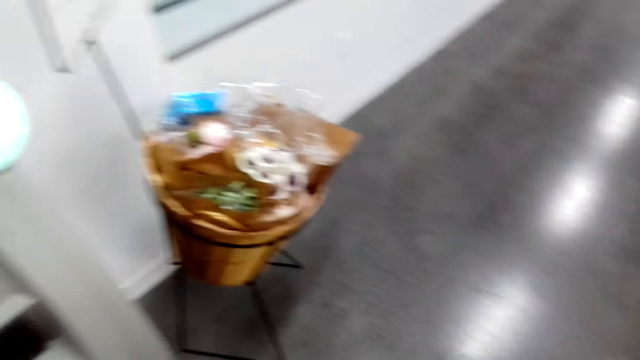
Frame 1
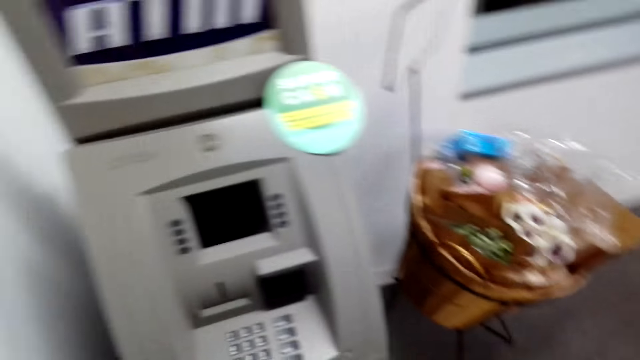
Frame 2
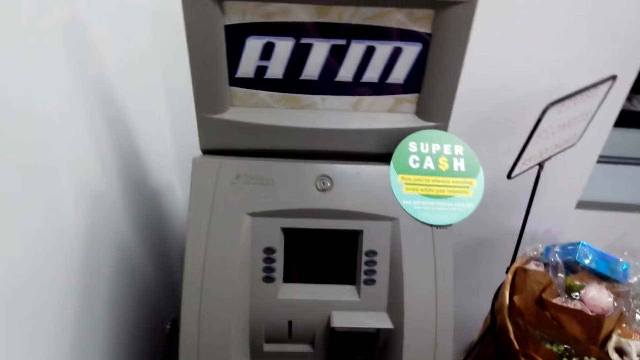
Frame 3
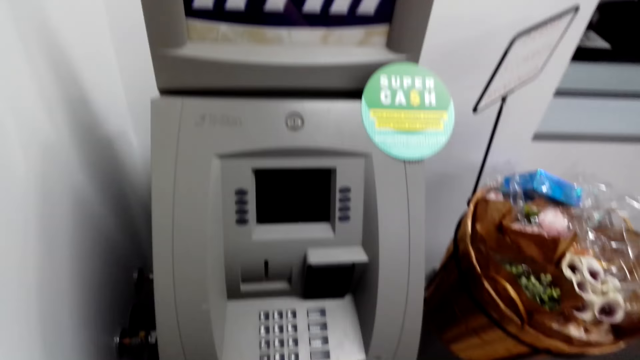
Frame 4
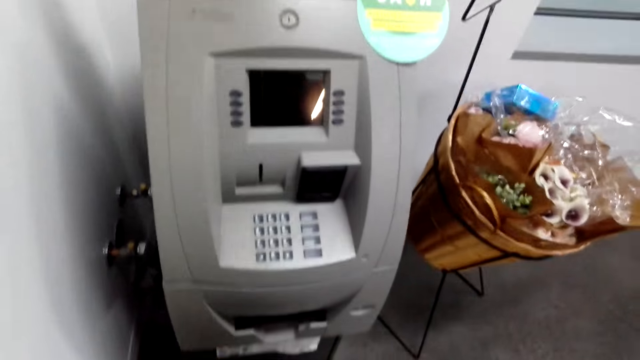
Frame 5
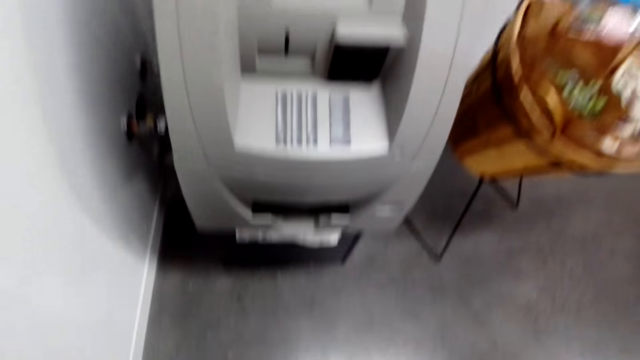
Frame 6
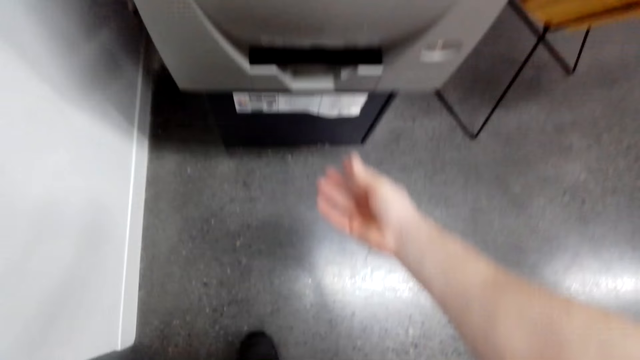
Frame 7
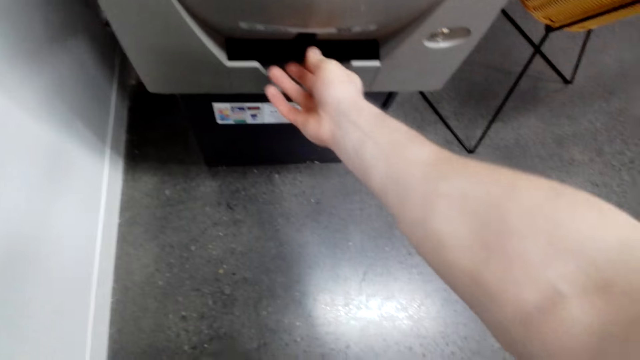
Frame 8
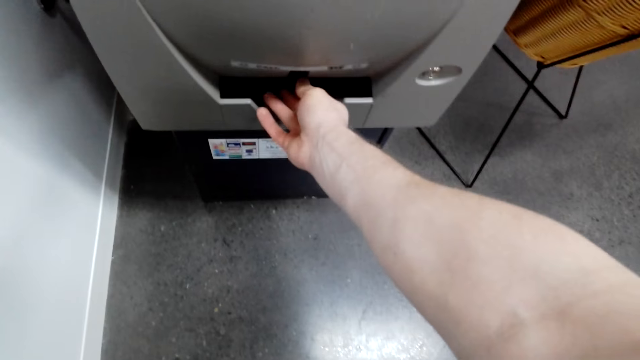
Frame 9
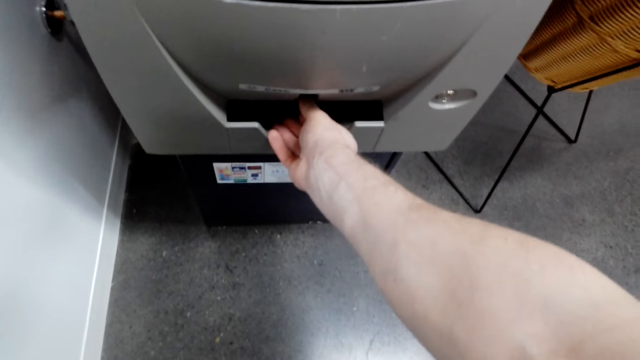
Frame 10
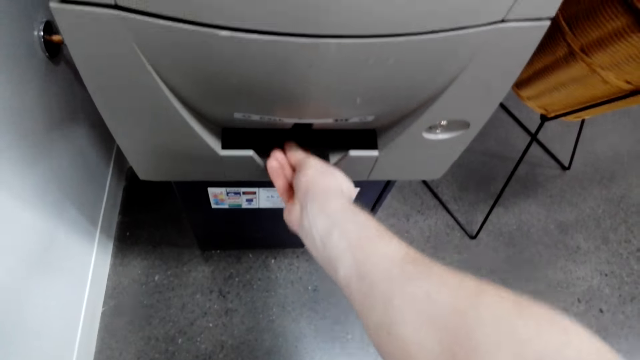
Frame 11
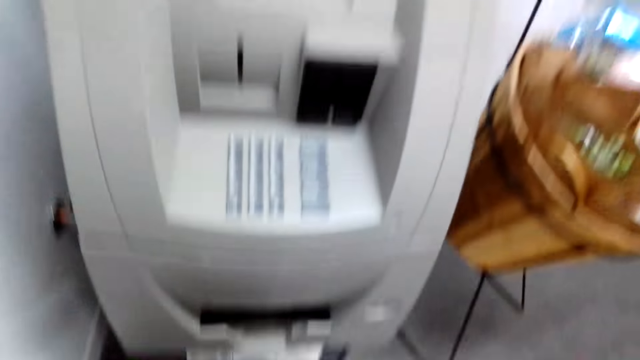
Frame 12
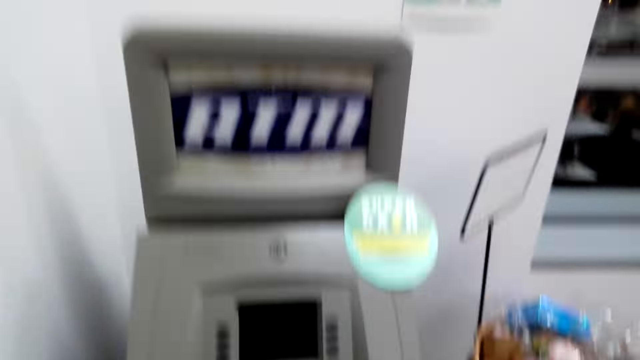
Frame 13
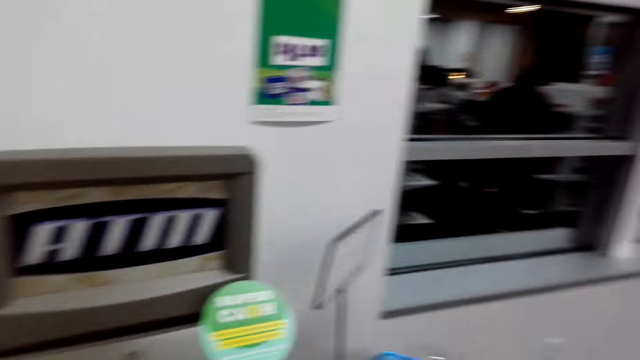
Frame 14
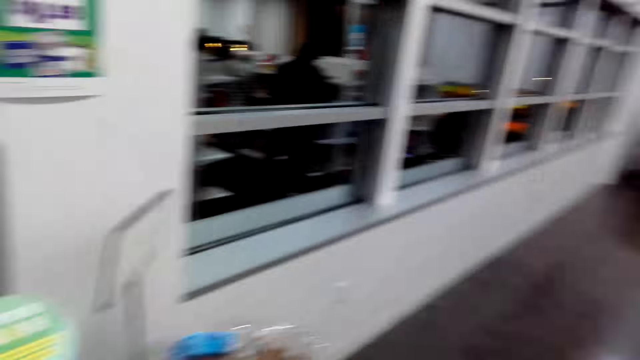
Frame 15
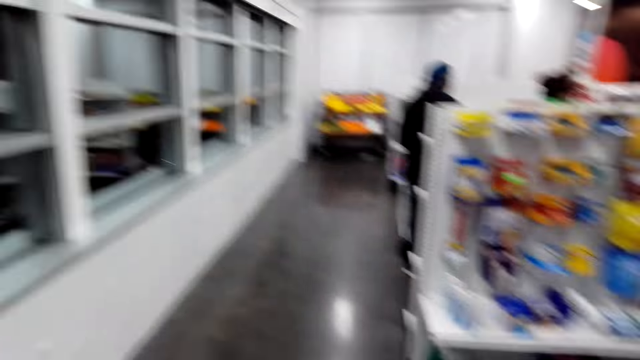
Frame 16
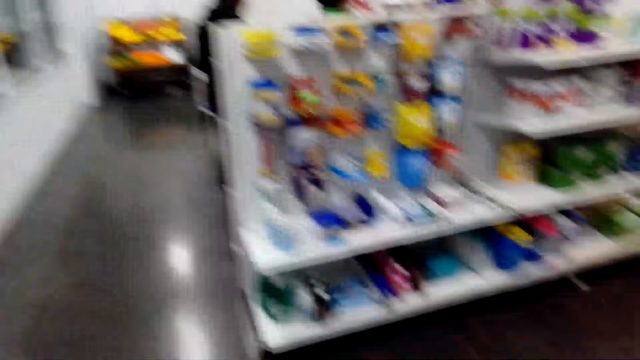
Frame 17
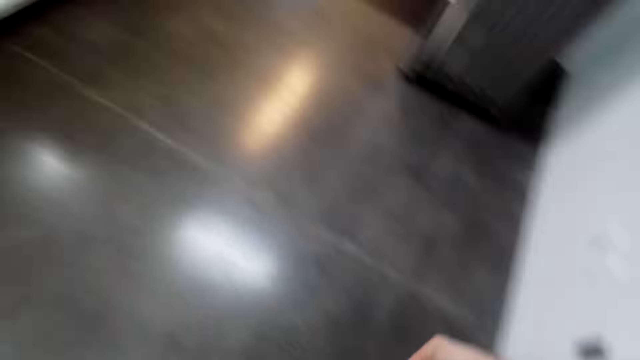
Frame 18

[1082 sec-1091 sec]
The camera wearer touches the machine. They take the money. They look around the shop.

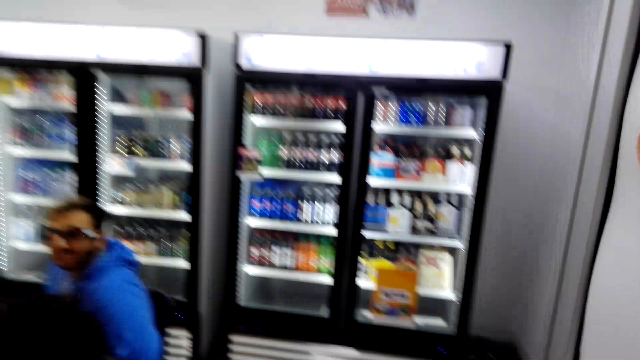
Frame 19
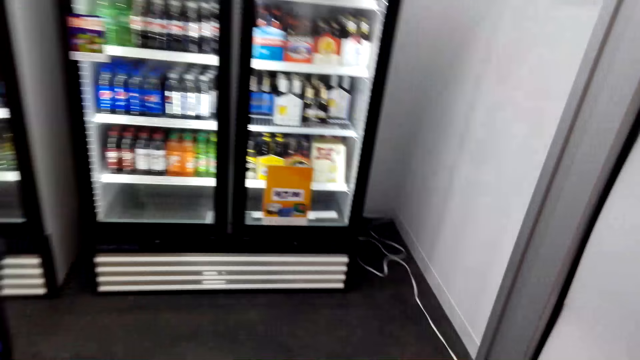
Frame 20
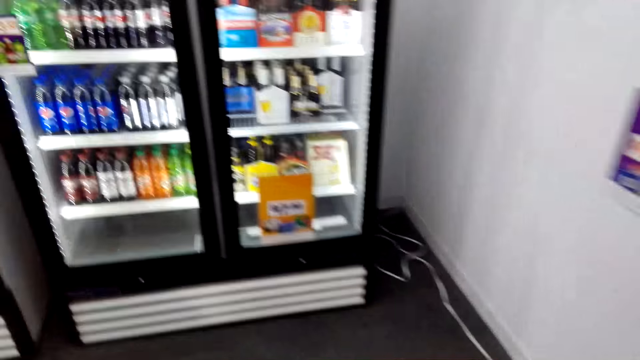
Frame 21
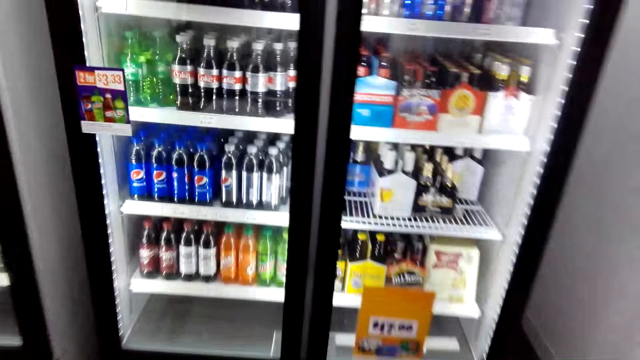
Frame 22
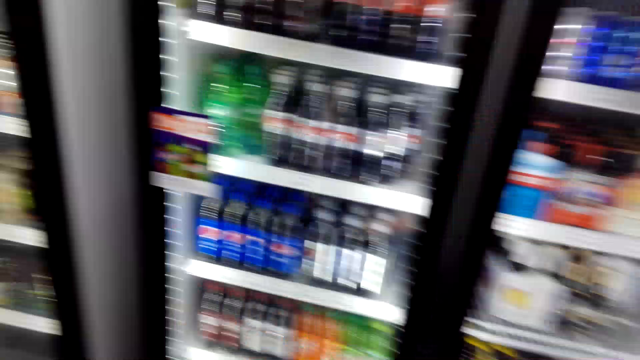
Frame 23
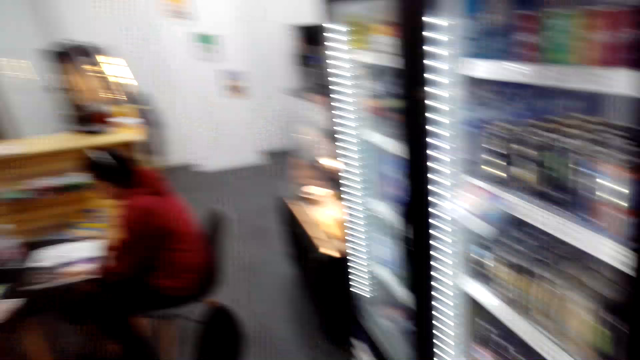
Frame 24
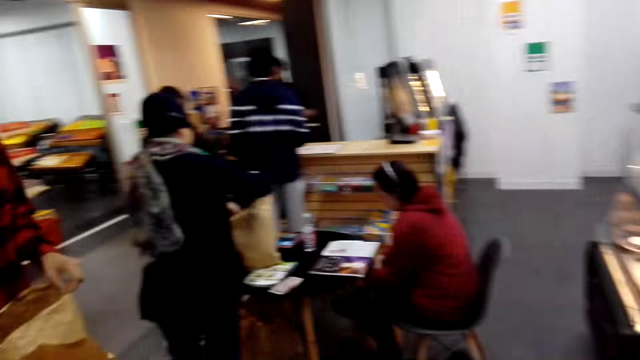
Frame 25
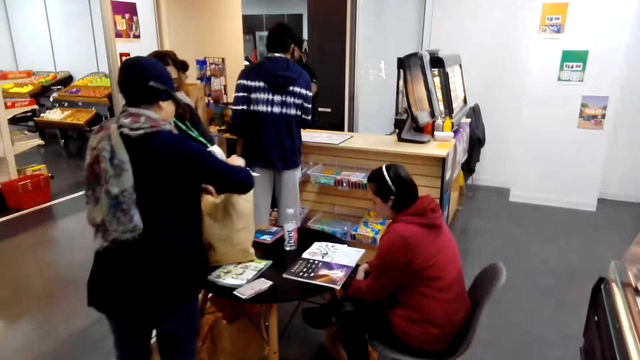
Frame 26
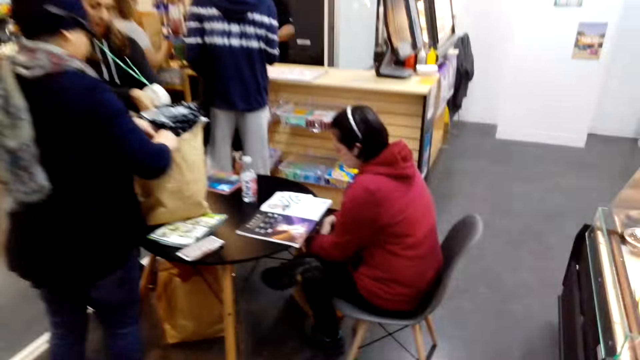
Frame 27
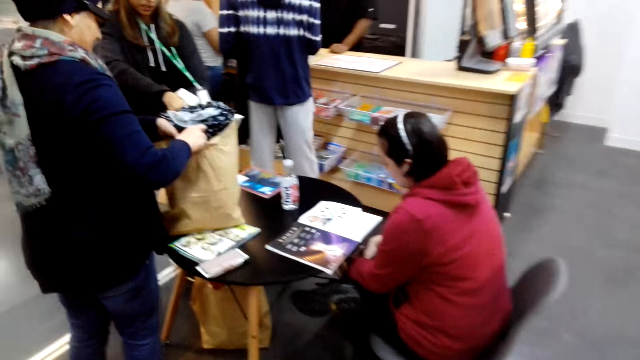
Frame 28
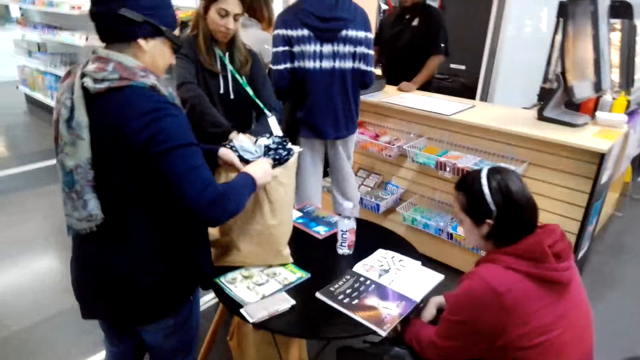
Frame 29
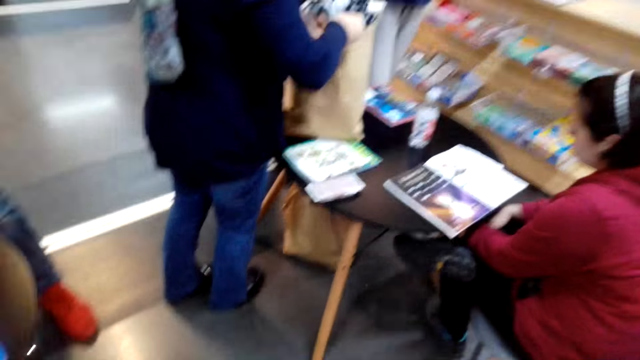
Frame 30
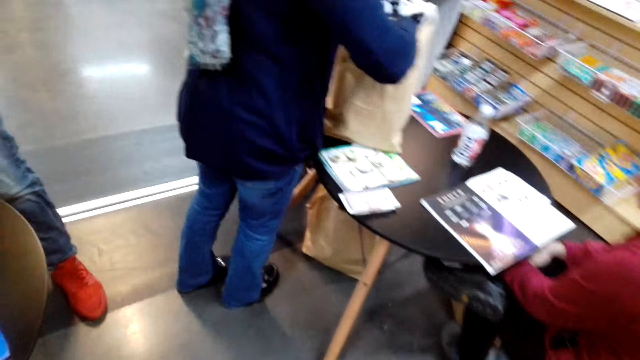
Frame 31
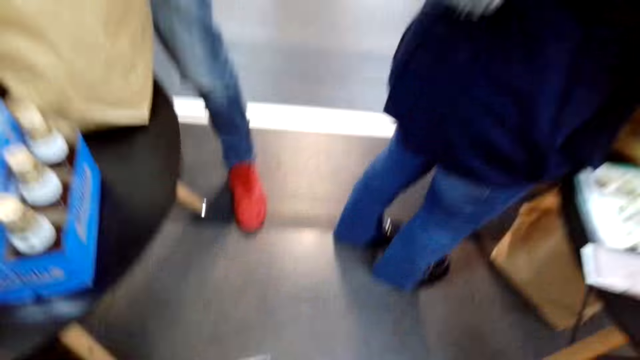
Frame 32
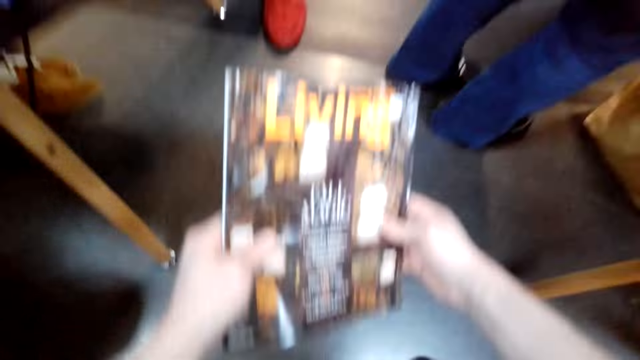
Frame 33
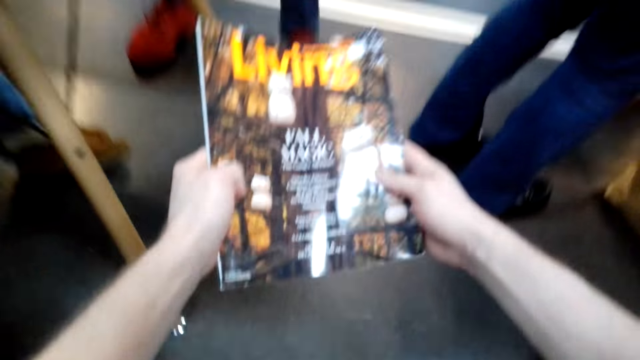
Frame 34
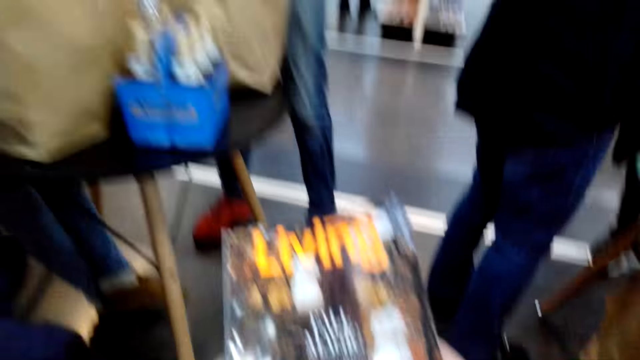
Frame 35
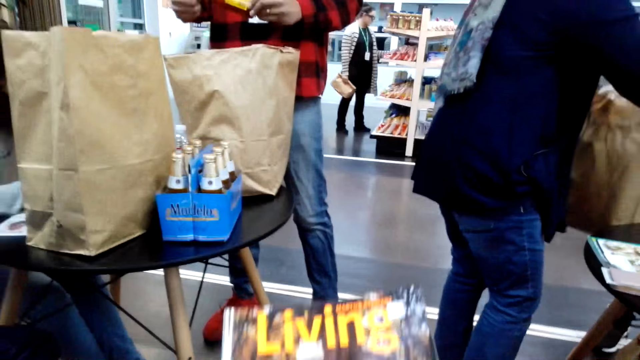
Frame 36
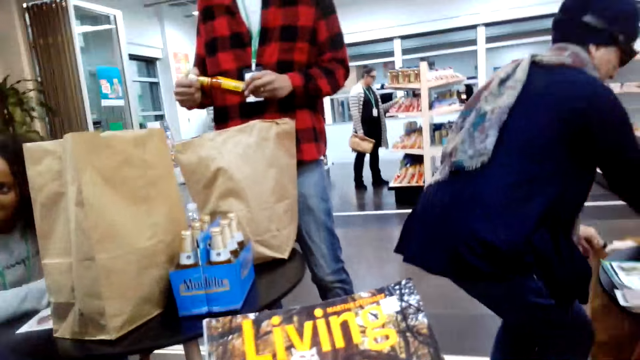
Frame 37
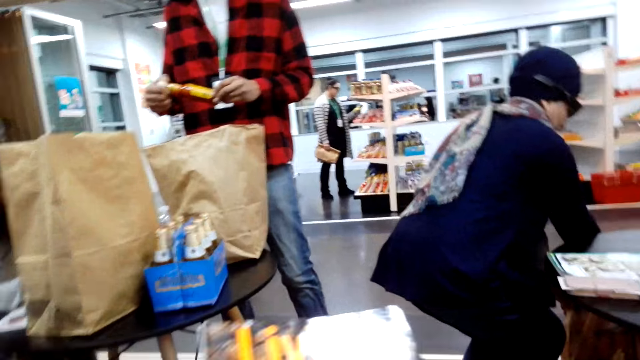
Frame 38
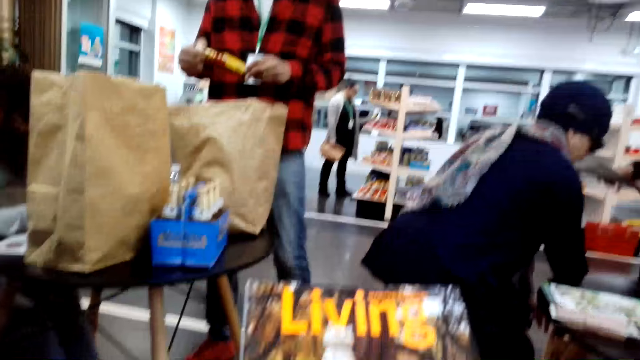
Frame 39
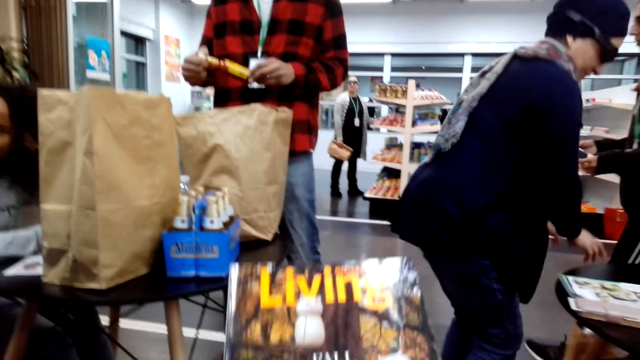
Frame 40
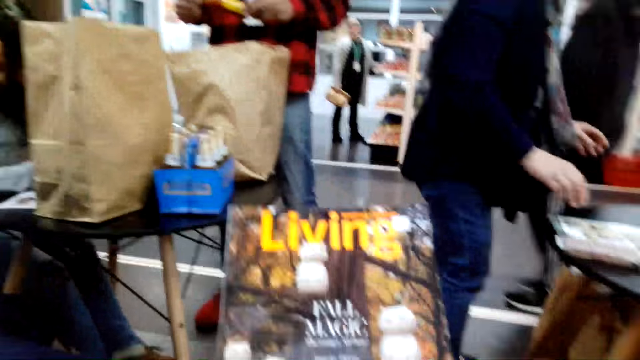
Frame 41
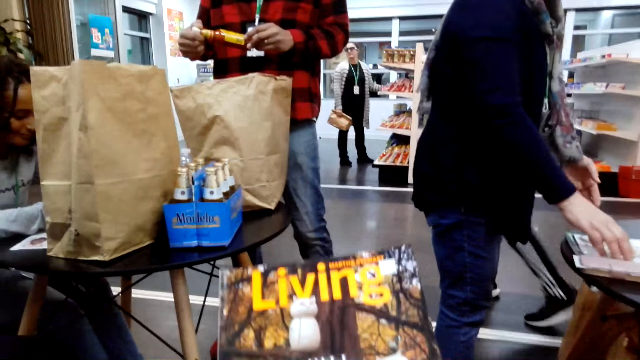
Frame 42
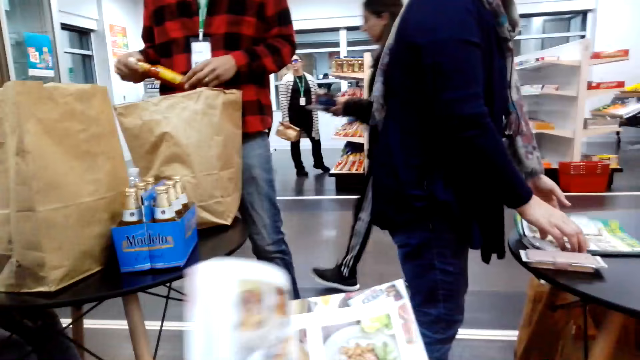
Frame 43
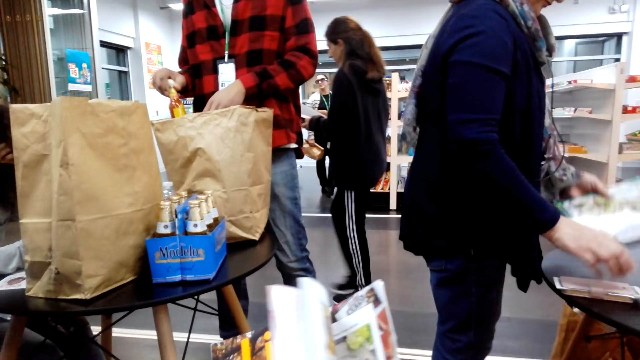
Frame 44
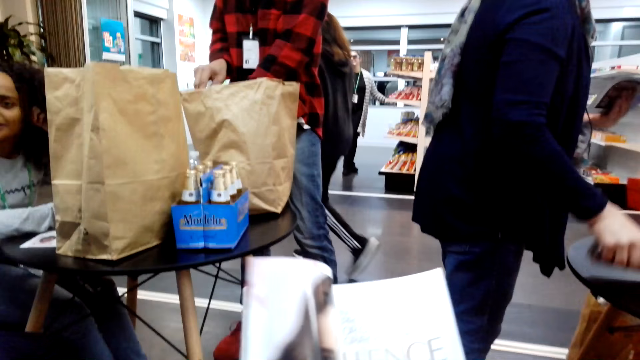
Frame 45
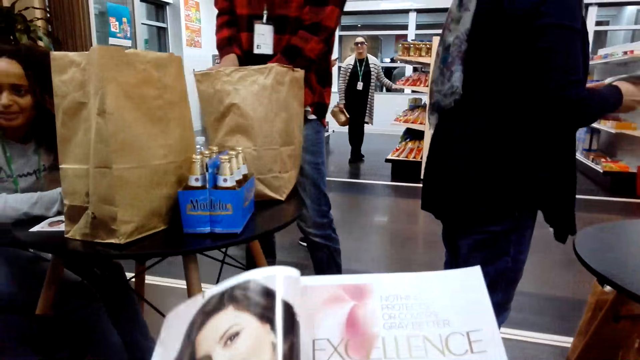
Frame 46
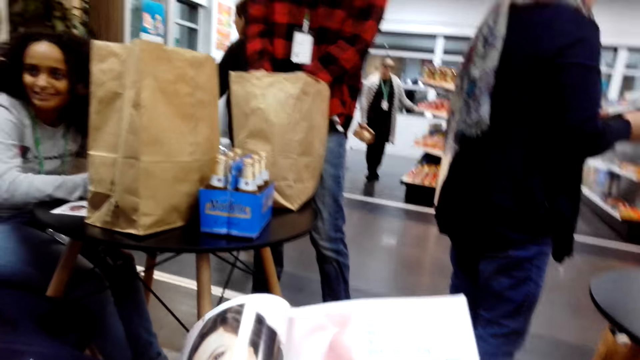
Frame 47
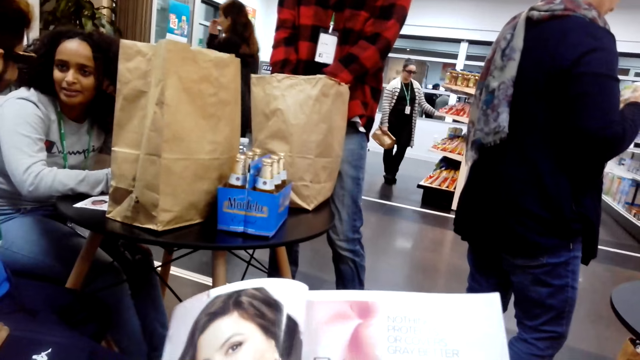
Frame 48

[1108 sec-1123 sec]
The camera wearer walks around. A woman reads the book. Another woman packs the clothes with a third woman. The camera wearer sits on a chair. They look at the book. The second woman puts down the cloth. The camera wearer opens pages on the book. The second woman picks up the book.
